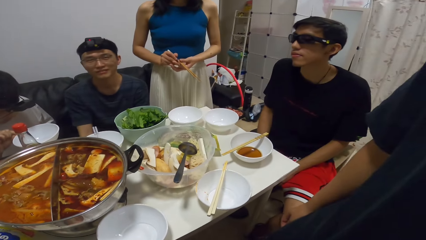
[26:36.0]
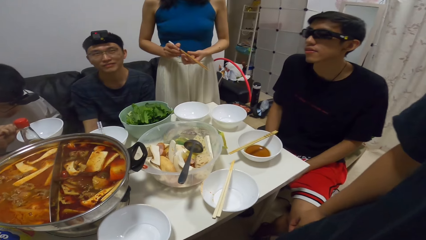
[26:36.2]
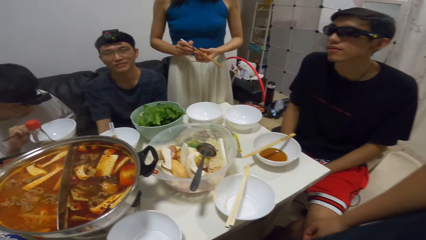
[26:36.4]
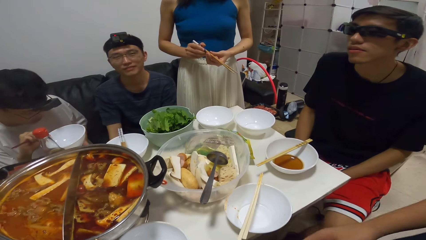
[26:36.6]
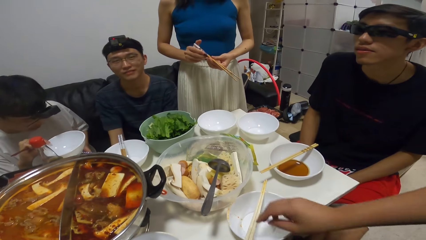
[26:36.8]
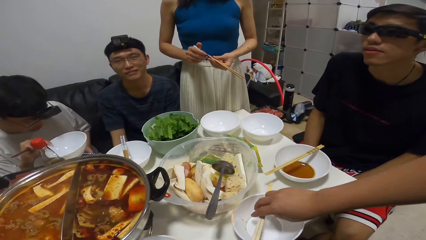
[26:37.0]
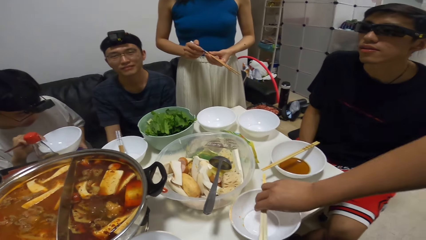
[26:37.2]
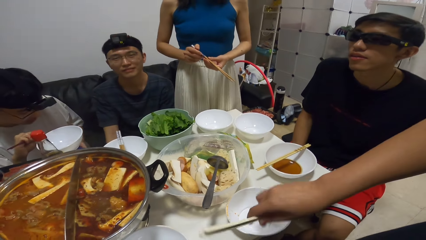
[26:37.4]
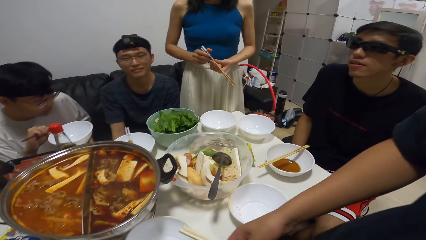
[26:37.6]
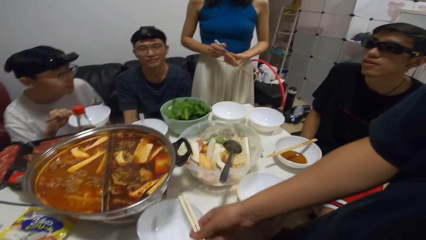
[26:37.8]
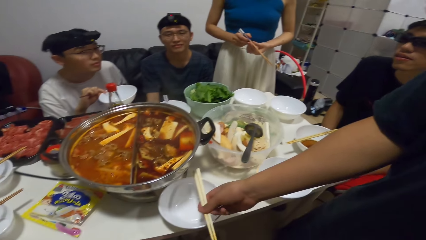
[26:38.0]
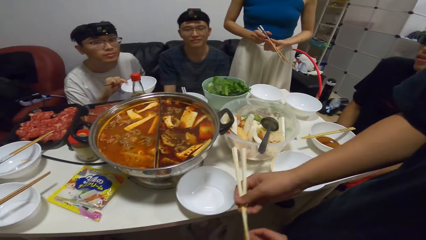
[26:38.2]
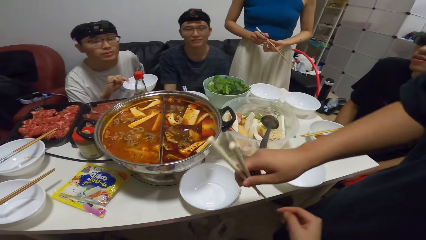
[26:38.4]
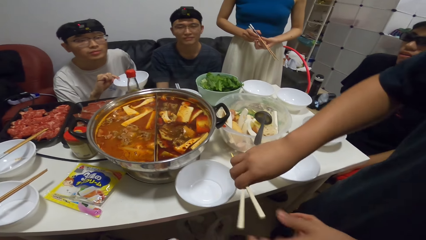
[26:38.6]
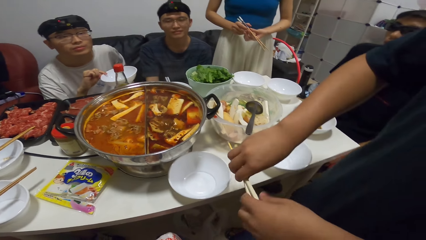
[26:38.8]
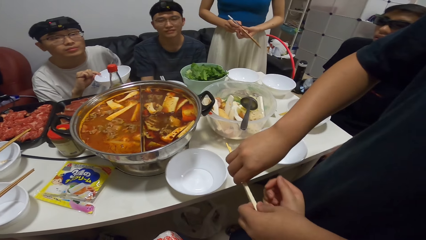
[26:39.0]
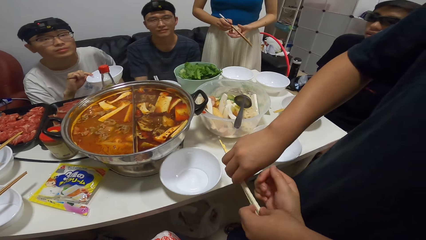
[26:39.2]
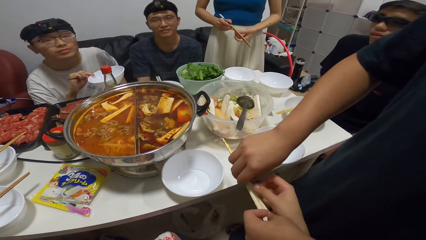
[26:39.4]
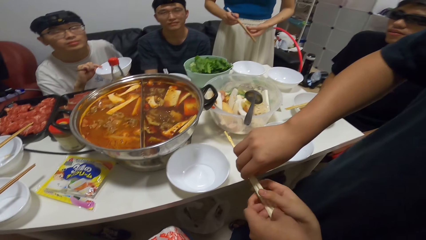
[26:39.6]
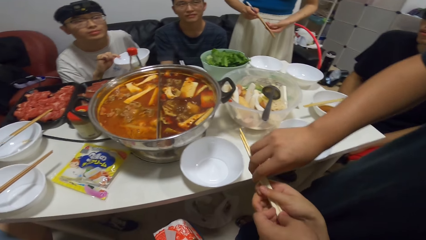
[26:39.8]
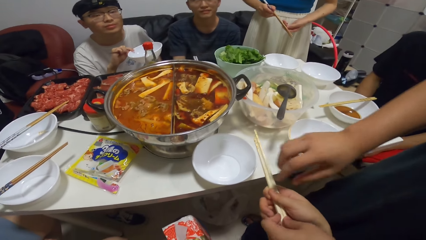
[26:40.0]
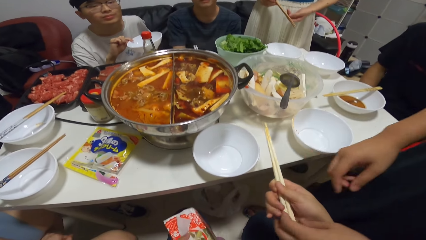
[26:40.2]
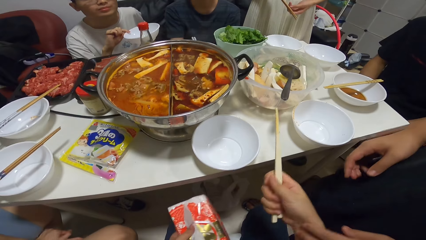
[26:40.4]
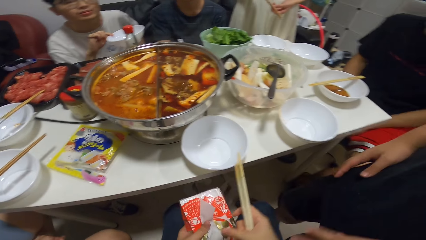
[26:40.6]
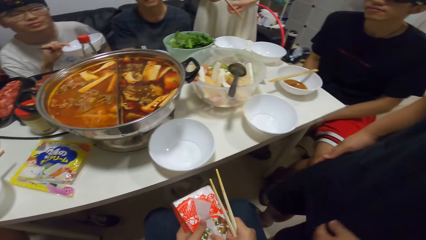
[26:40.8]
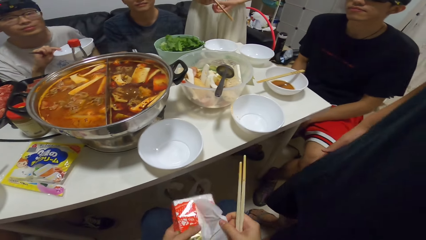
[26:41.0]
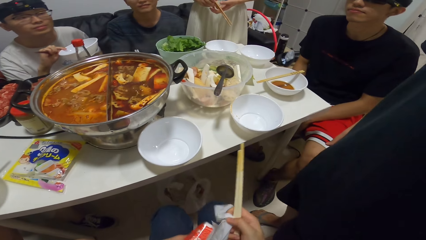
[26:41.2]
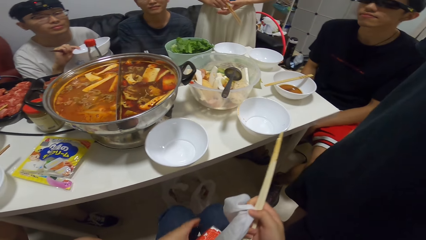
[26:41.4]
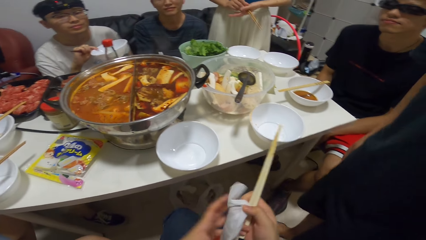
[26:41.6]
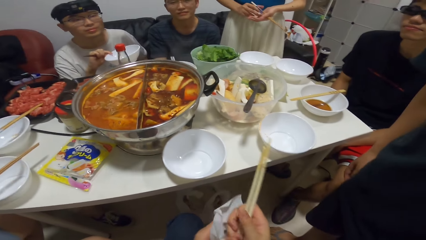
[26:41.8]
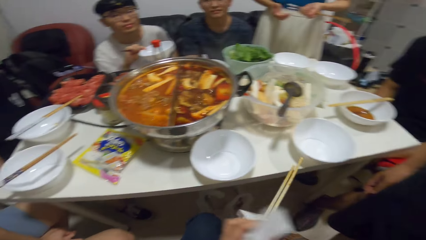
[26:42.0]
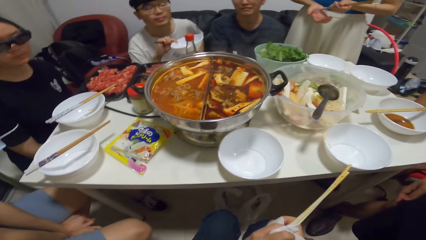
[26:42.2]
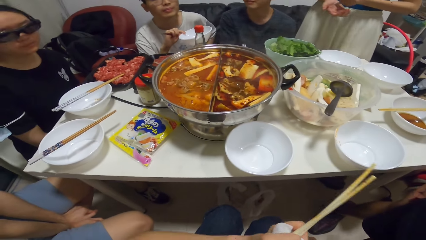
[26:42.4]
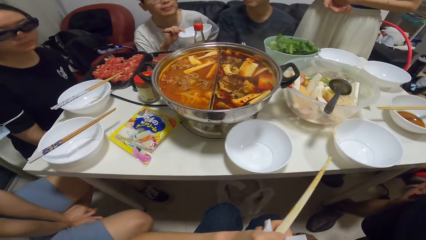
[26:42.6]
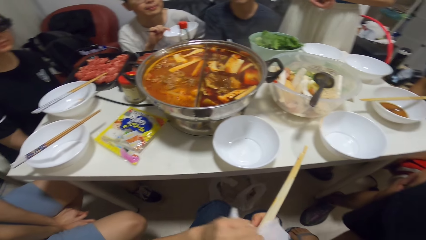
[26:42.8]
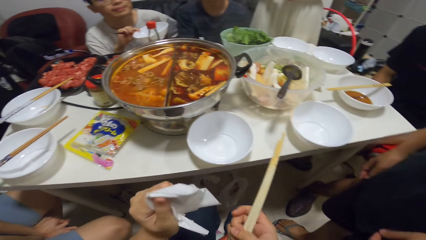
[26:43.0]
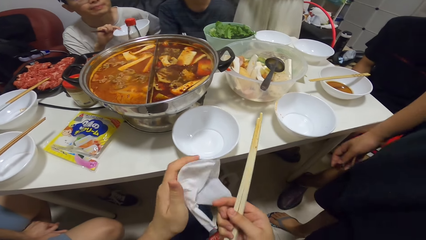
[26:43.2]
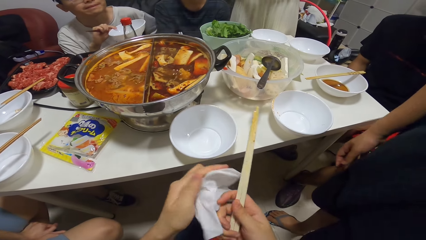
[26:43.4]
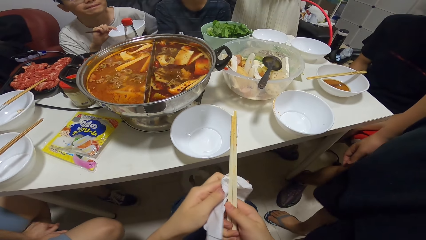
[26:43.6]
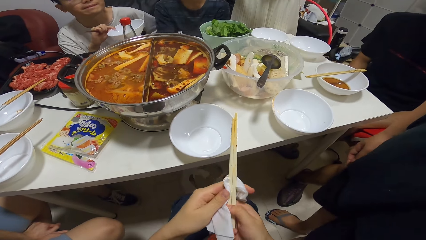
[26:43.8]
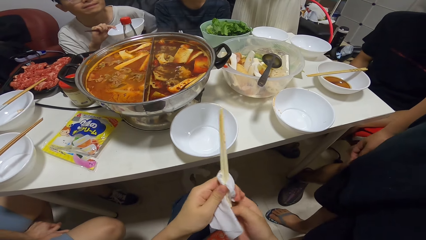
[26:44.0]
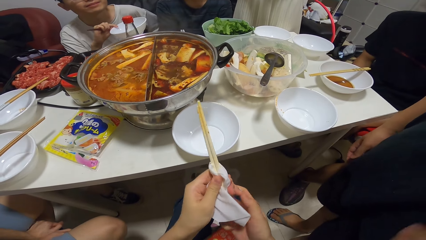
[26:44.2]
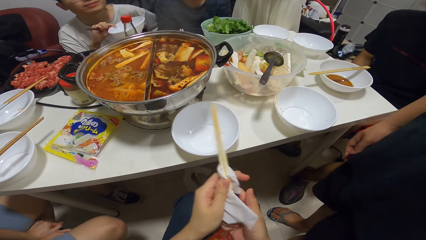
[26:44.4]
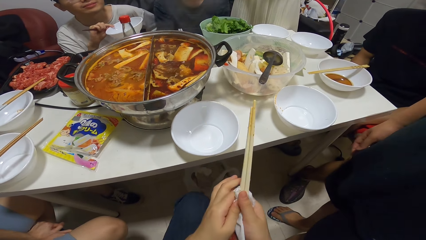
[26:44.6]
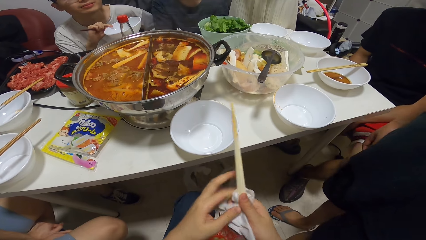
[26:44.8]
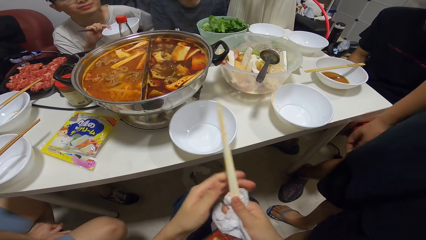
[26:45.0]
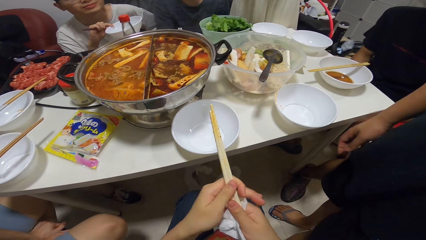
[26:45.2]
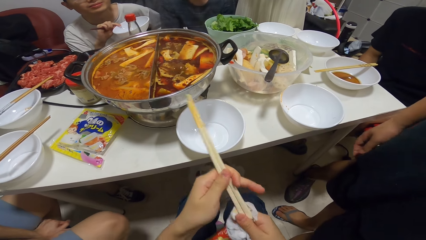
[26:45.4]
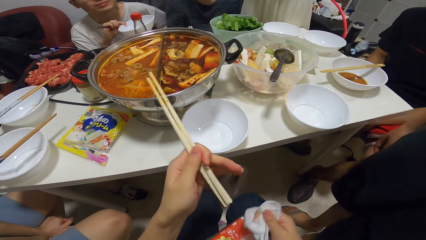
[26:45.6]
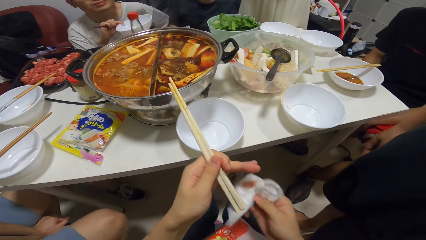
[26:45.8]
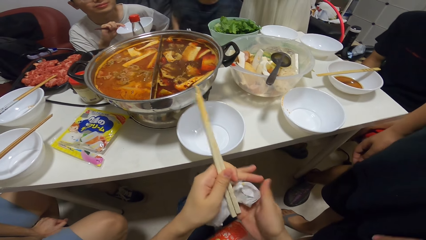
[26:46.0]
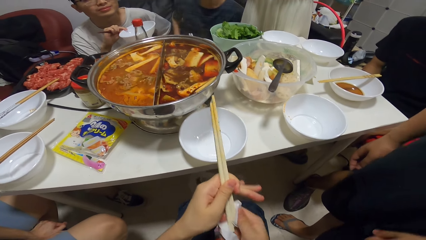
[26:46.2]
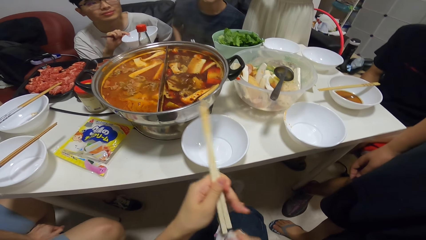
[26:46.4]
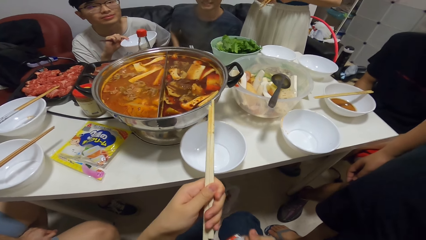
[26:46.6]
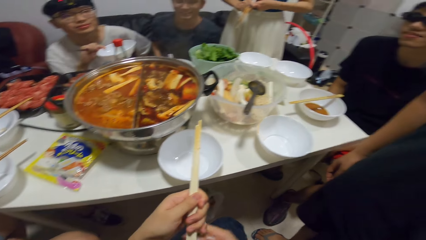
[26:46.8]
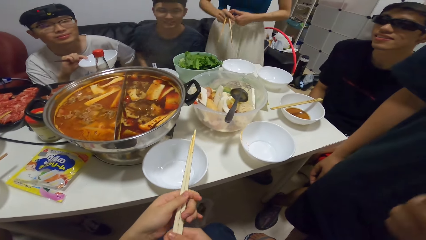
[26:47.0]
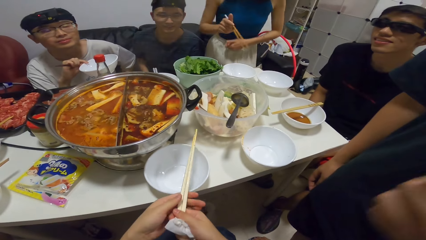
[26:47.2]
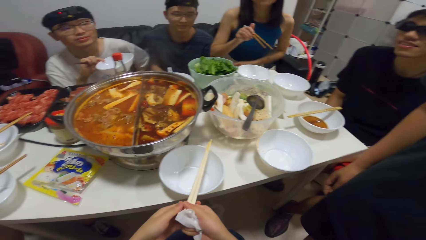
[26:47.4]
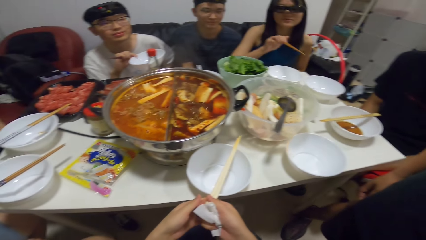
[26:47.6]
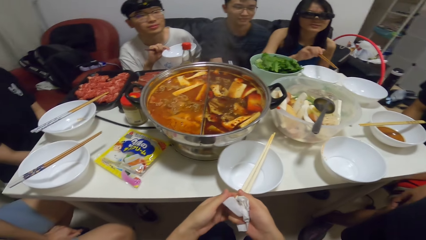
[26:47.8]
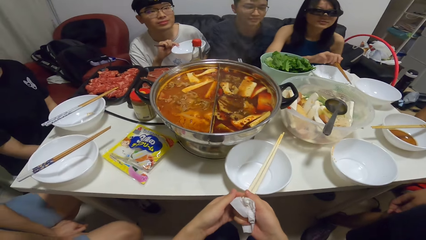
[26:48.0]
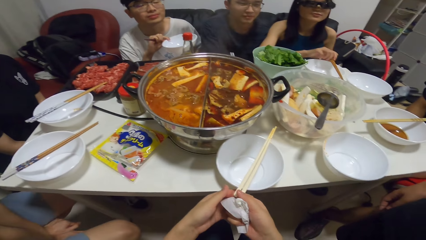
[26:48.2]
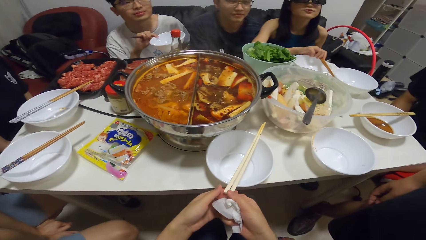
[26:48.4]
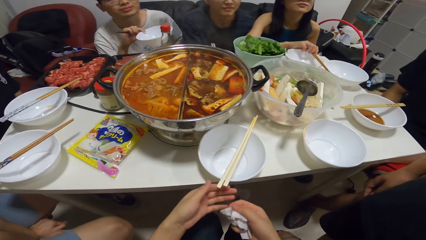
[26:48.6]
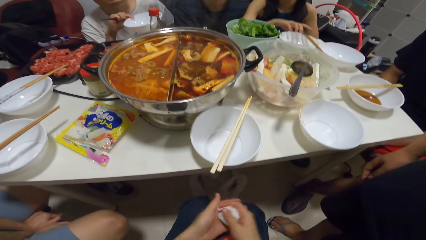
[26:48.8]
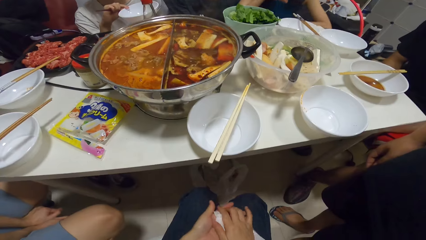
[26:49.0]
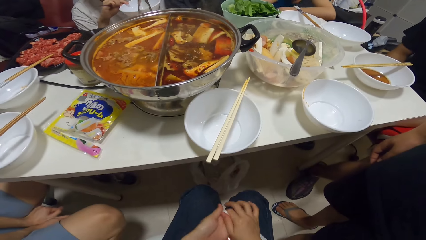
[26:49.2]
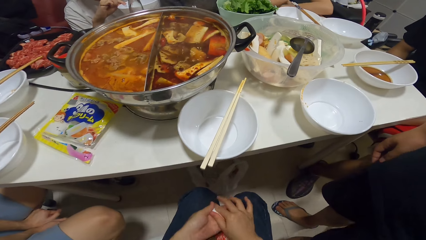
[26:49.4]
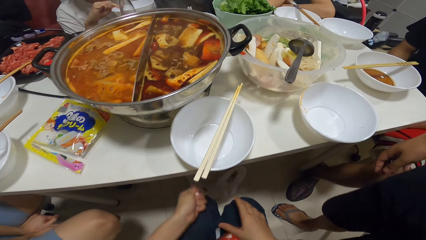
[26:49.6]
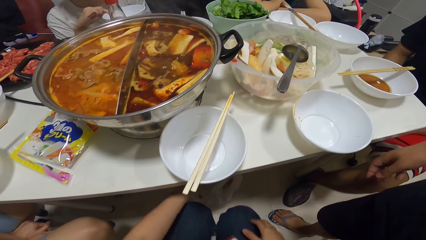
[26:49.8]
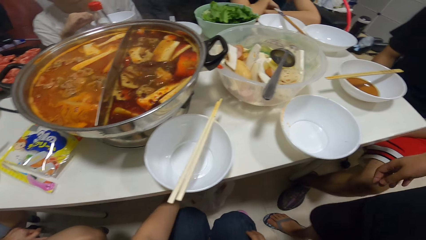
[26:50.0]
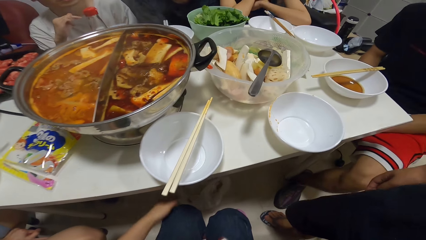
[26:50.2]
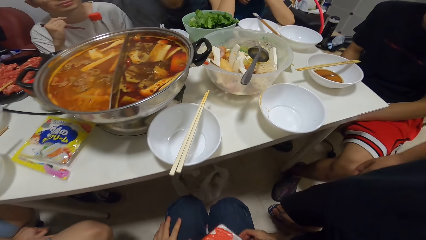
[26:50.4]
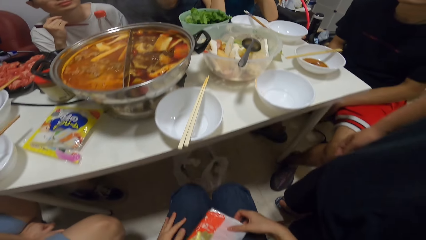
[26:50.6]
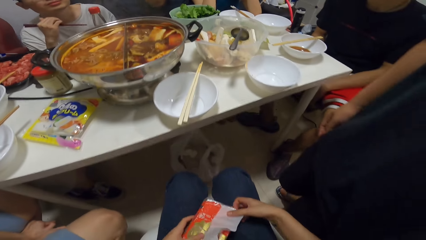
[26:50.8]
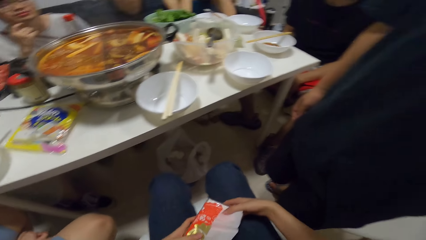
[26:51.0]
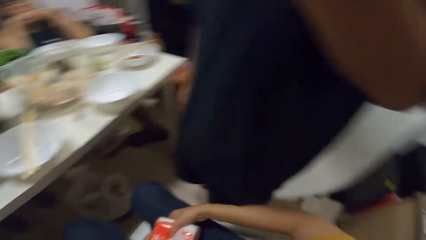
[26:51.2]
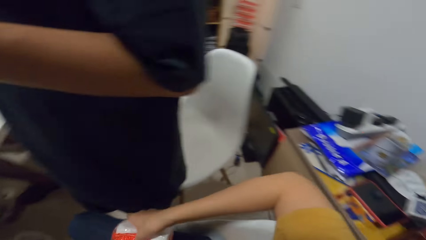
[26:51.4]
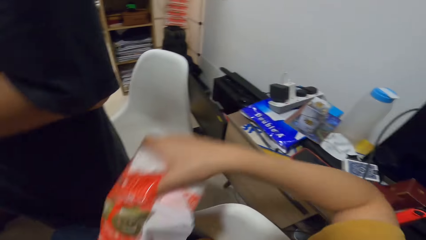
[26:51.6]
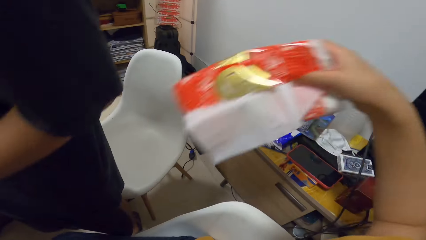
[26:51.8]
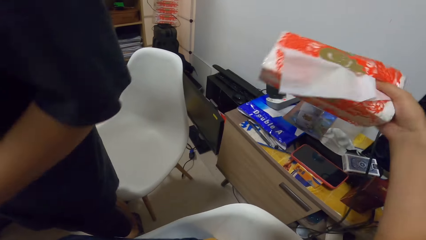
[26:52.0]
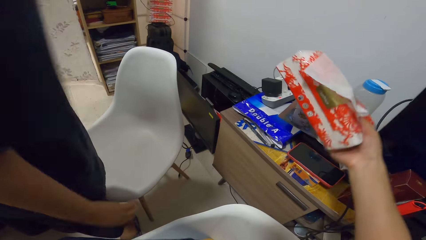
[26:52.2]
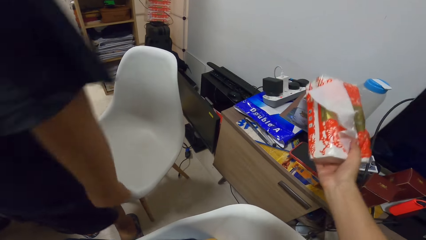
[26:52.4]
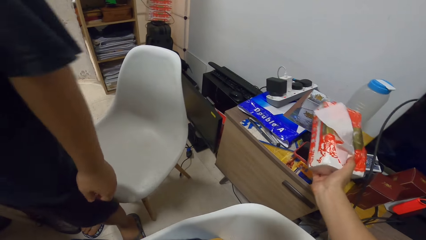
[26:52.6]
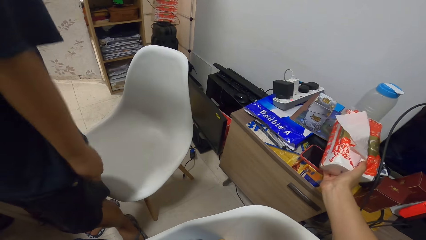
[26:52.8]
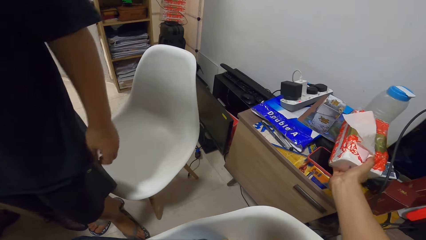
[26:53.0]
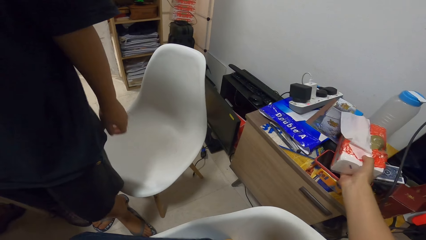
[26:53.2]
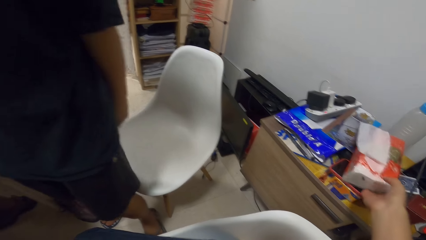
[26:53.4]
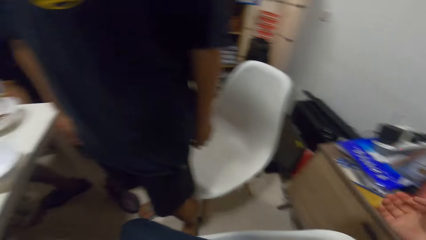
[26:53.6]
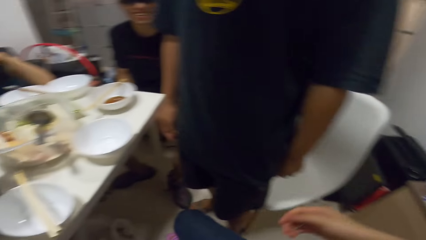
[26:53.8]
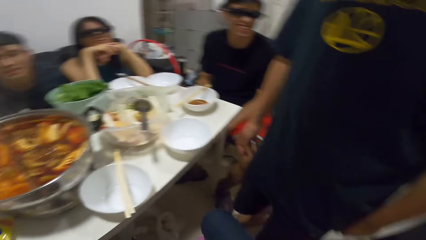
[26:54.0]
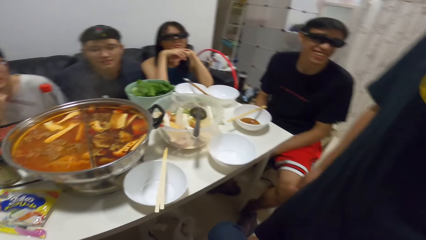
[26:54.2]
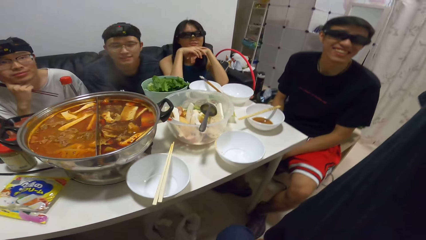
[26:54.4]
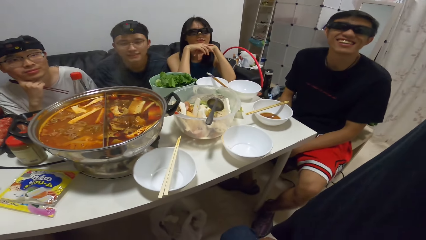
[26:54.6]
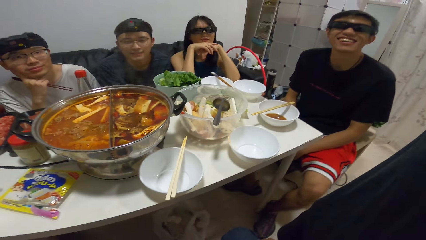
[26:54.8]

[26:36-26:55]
A man picks up the chopstick from the plate with his right hand. He flips the chopstick. He passes the chopstick to the camera wearer. They pull out tissue from the tissue pack with their right hand. They wipe the chopstick with the tissue. They chop the chopsticks with a serviette. They place the chopstick on the plate with their right hand. A woman places the chopstick on the plate with her right hand. The camera wearer trashes the tissue in the waste bin. They turn around. They place the tissue pack on a drawer.
